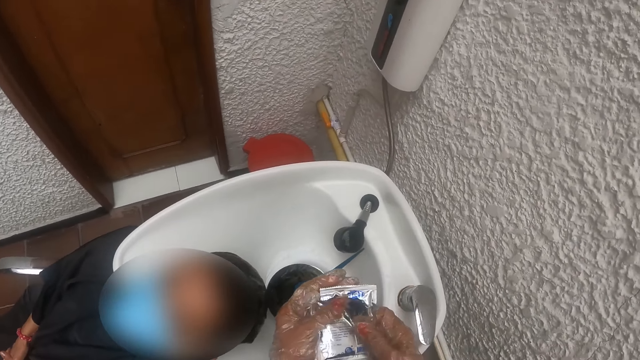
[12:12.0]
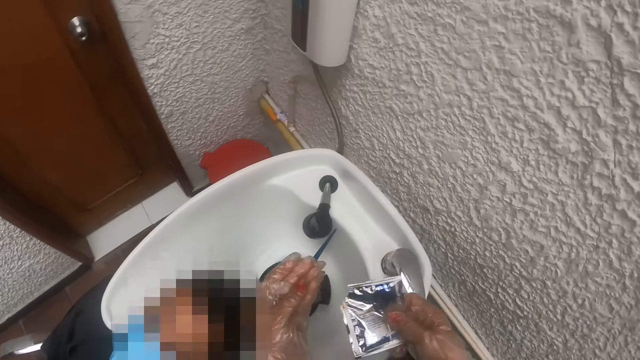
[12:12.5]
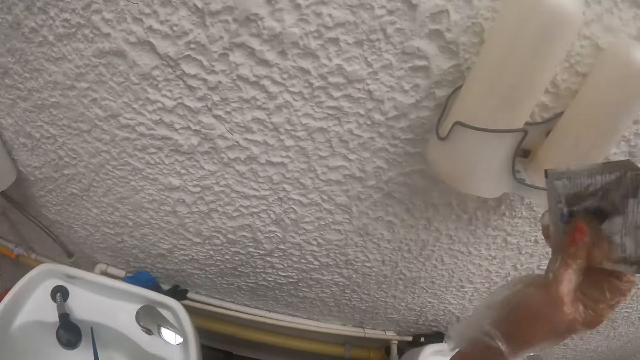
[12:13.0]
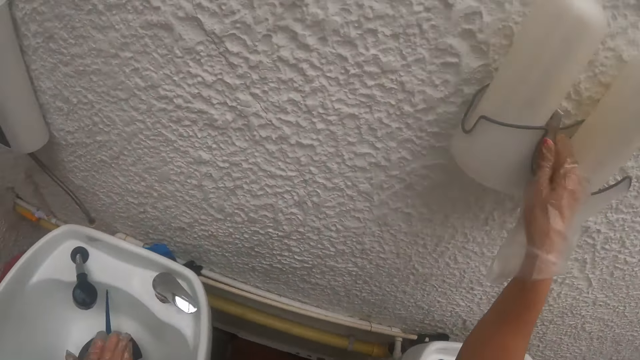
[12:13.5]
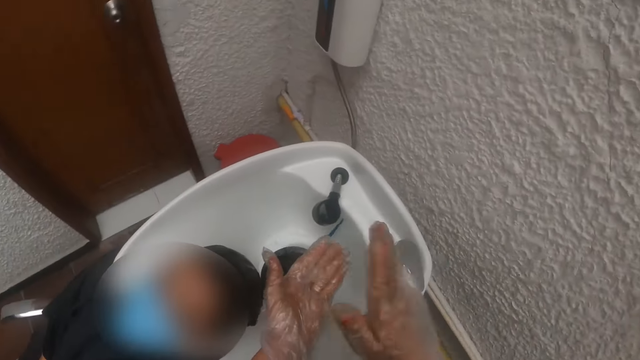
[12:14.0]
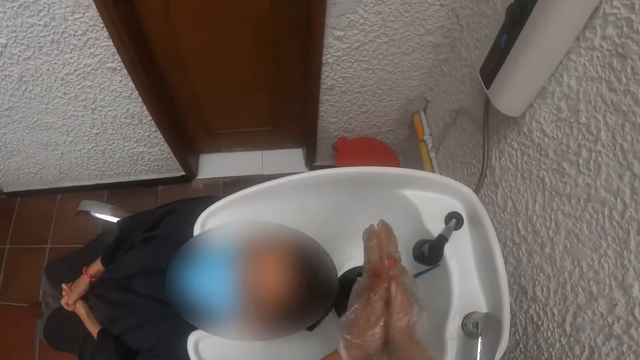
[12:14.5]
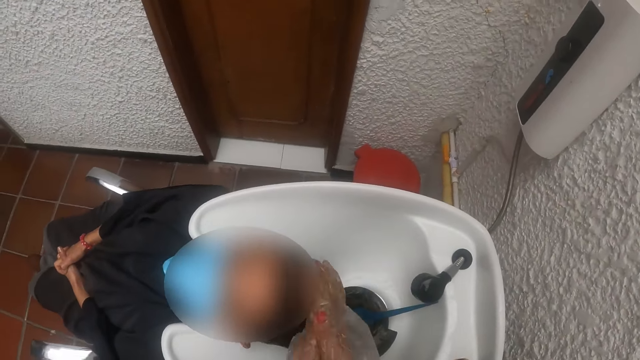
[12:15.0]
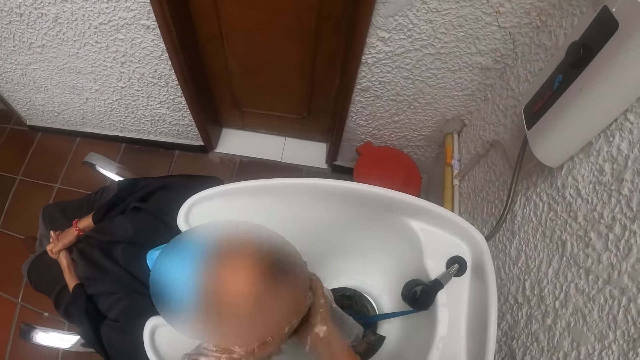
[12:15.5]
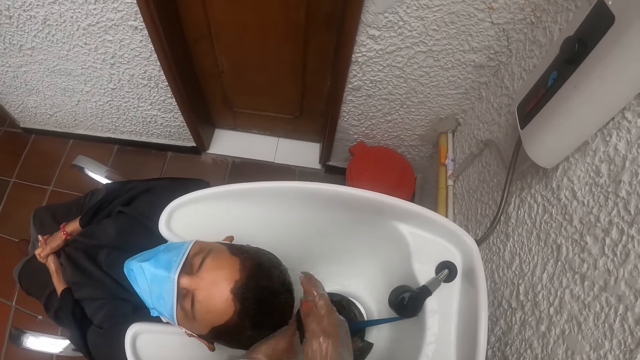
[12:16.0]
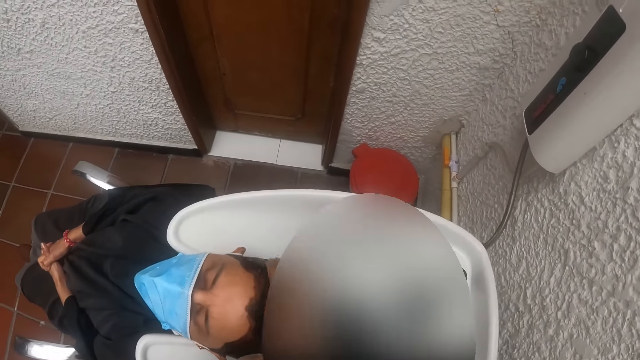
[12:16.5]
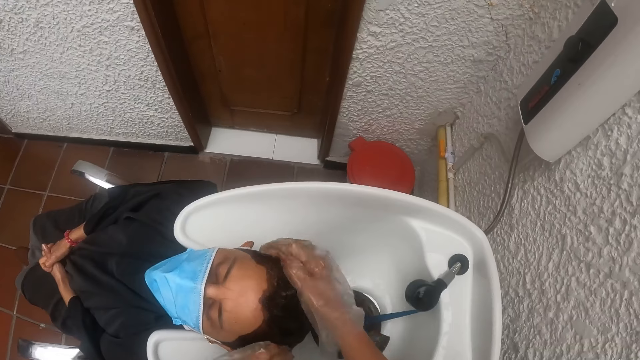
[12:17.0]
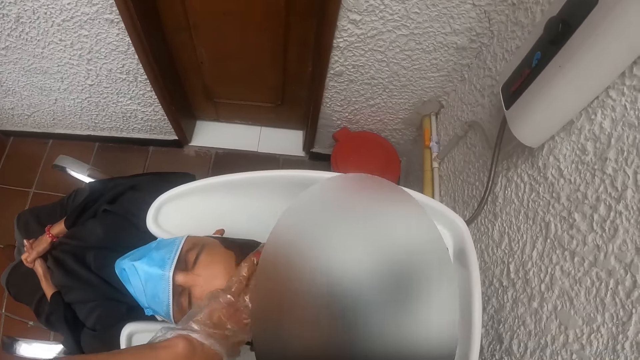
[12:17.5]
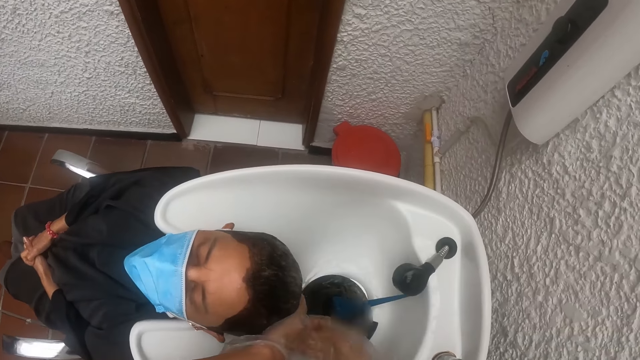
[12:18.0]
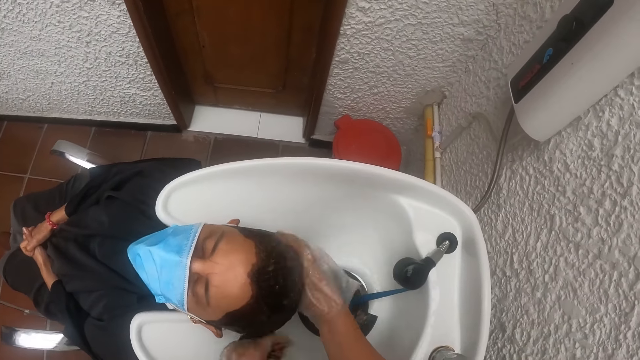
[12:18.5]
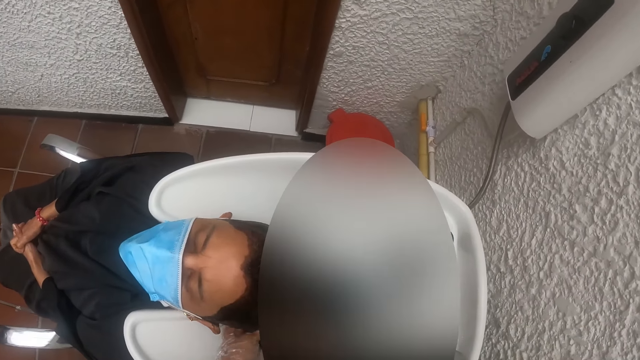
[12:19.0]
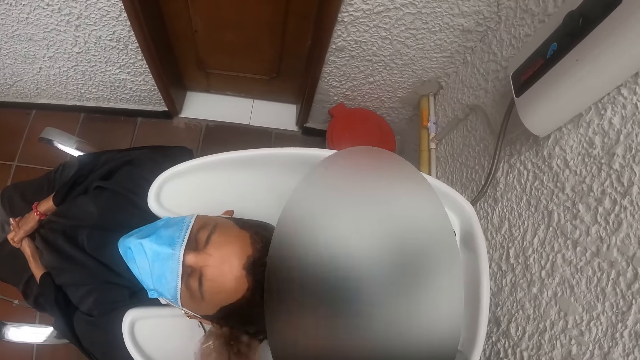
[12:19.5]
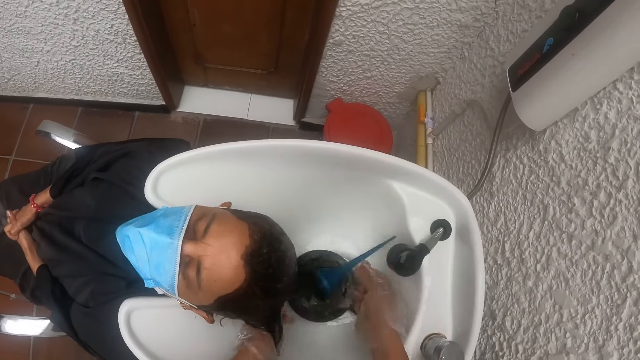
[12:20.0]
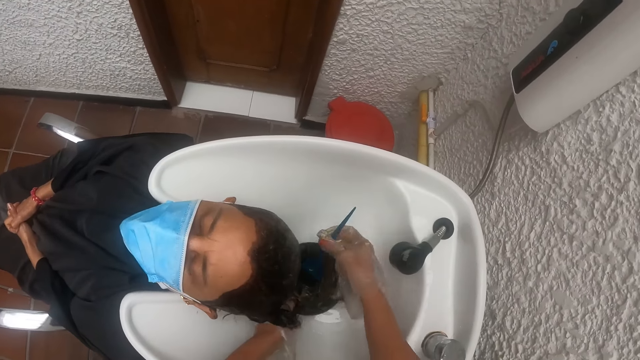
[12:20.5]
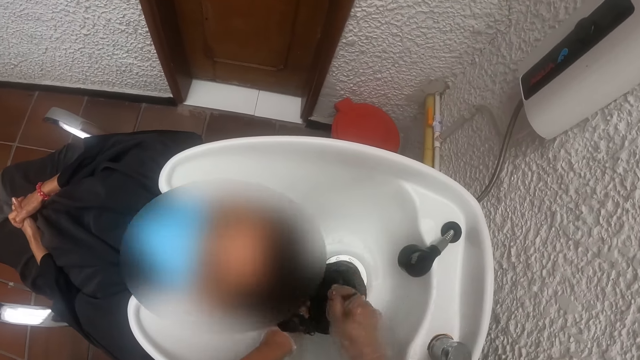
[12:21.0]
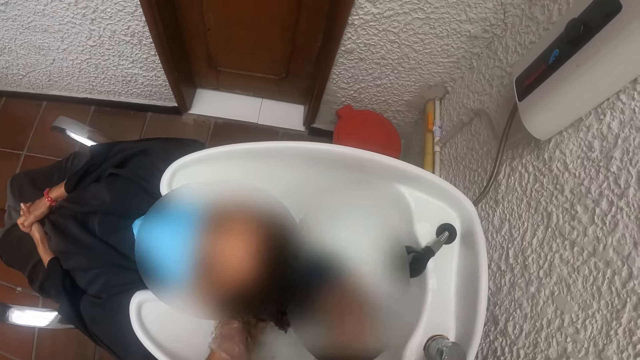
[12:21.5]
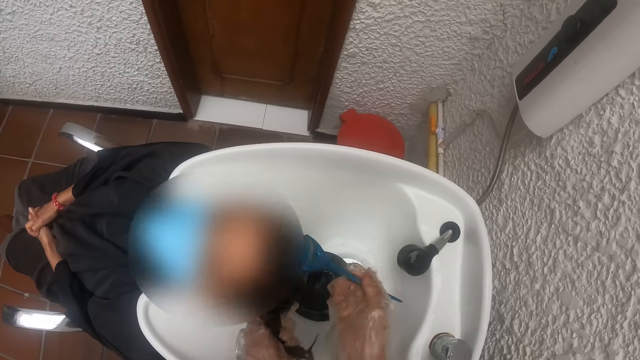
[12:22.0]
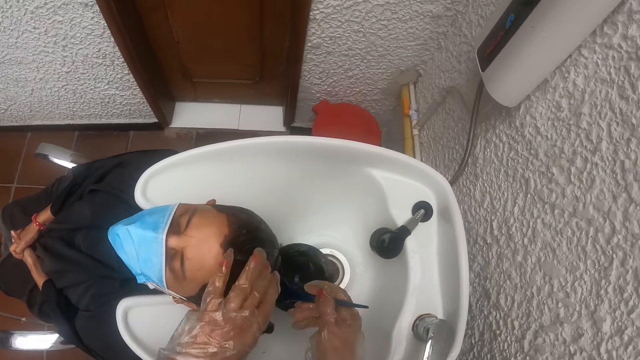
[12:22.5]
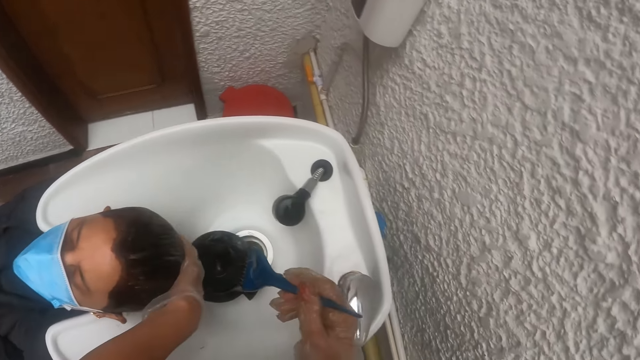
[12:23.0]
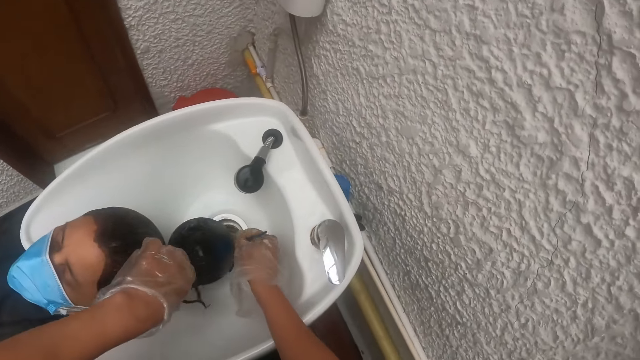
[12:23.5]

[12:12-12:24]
The camera wearer places the sachet in the shampoo holder with her right hand. She rubs her hands together. She rubs the shampoo into the hair with both hands. She shifts the bowl in the wash basin with her right hand. She picks up the hair dye brush from the bowl with her right hand. She scoops the hair gel with the brush. She rubs hair dye on the hair of the woman with the hair dye brush with her right hand.

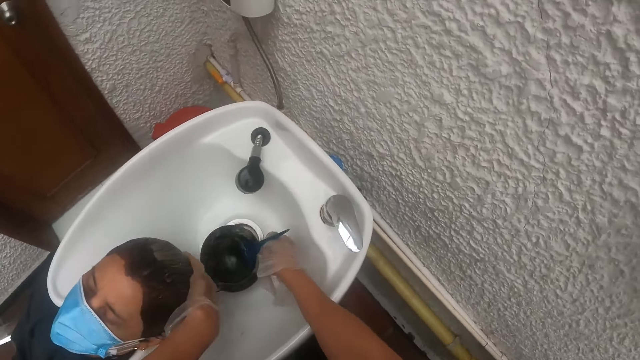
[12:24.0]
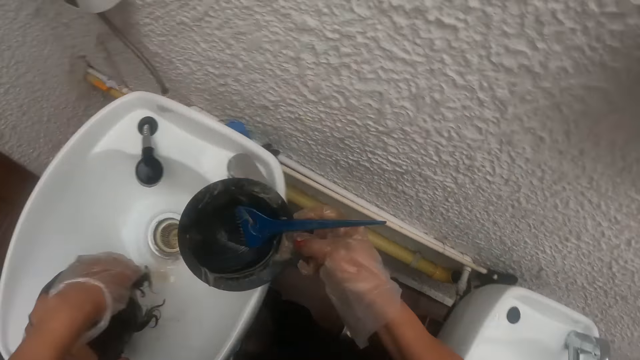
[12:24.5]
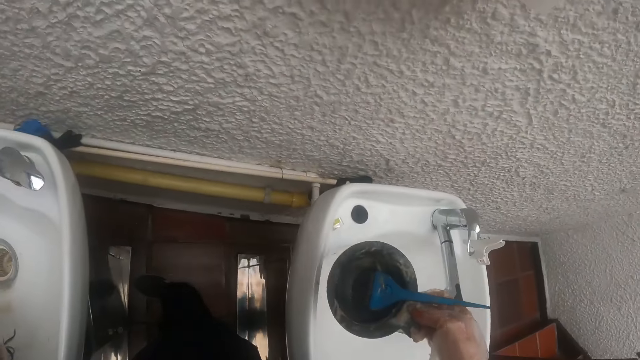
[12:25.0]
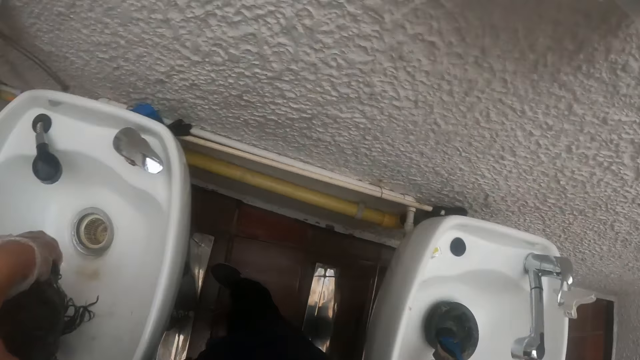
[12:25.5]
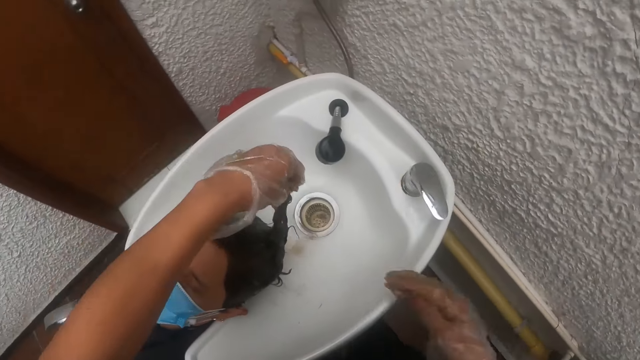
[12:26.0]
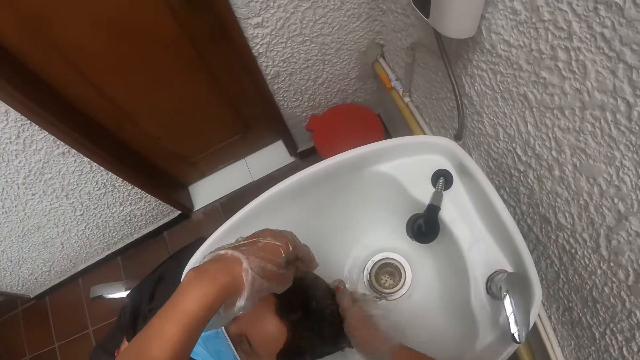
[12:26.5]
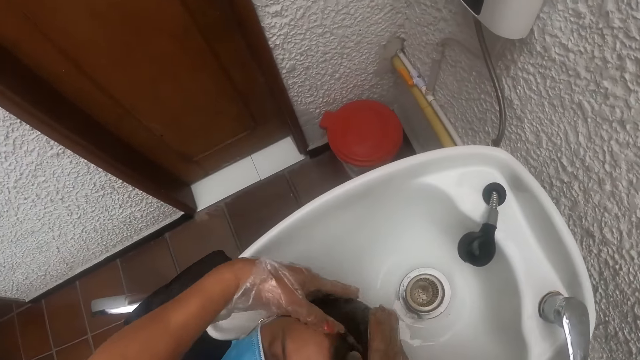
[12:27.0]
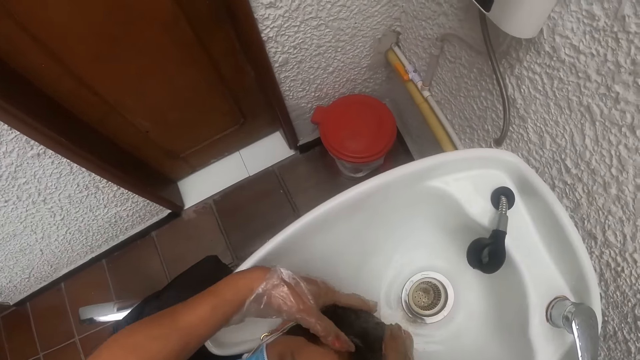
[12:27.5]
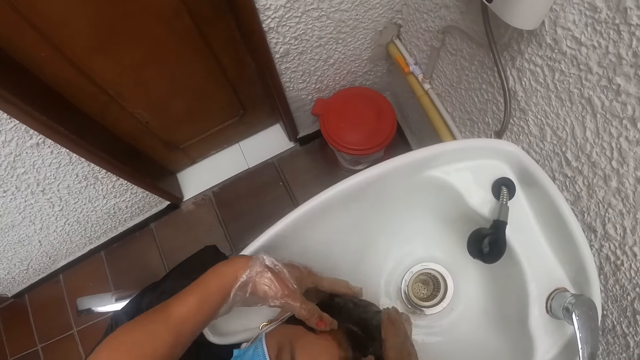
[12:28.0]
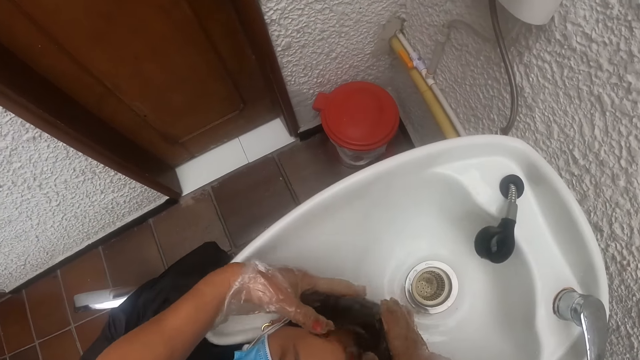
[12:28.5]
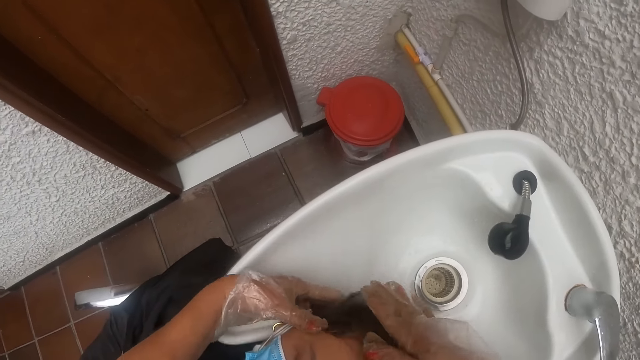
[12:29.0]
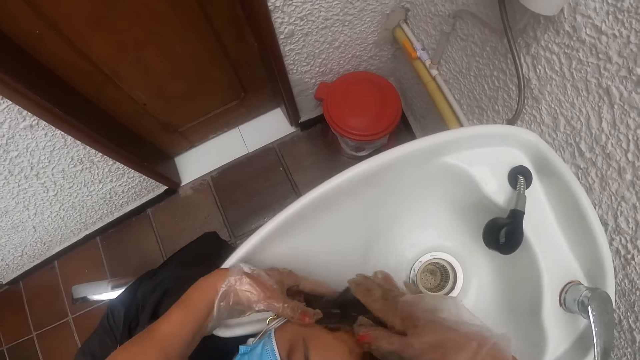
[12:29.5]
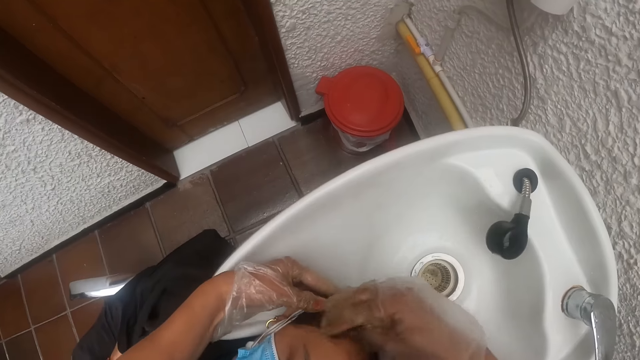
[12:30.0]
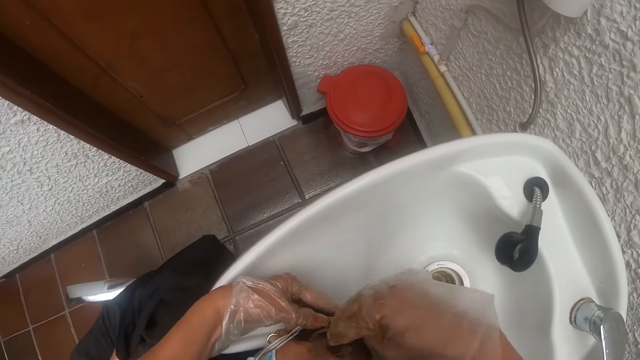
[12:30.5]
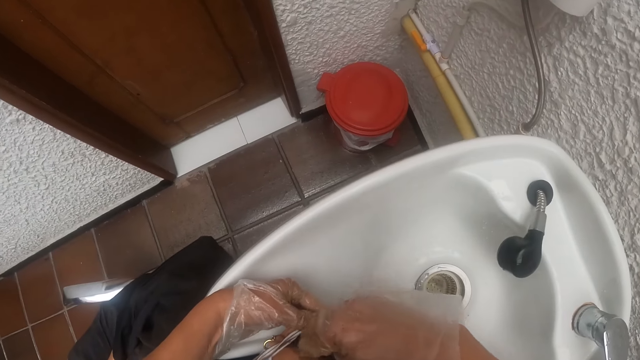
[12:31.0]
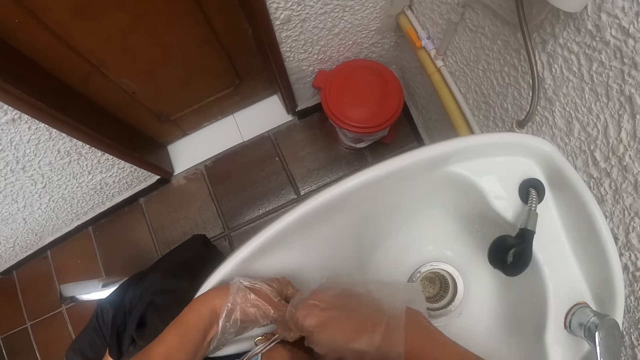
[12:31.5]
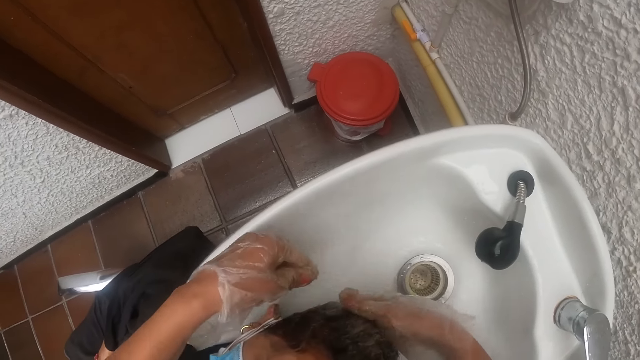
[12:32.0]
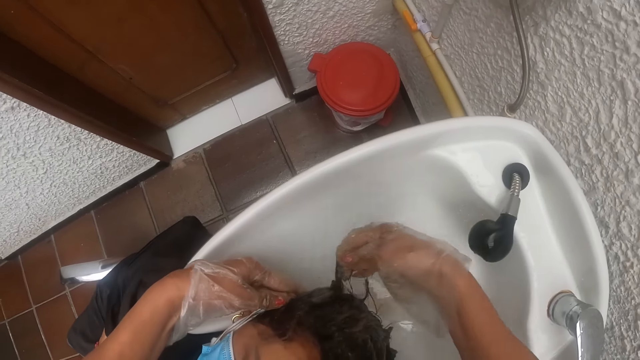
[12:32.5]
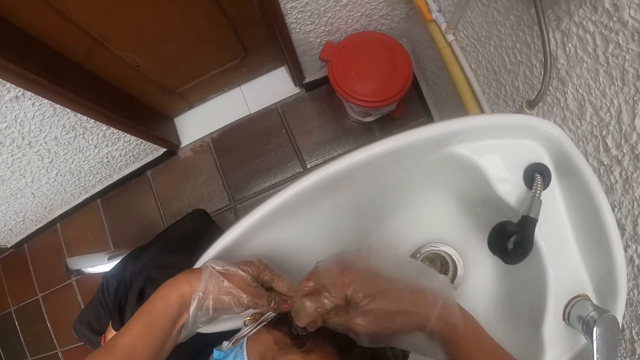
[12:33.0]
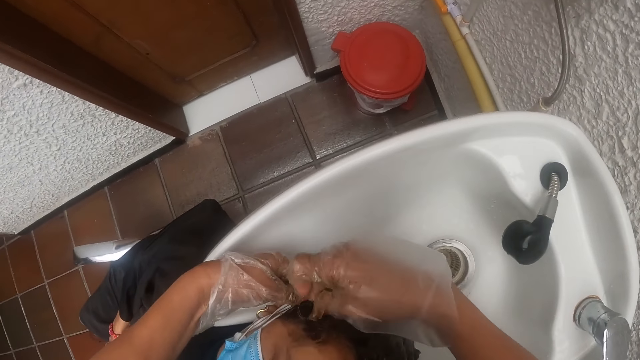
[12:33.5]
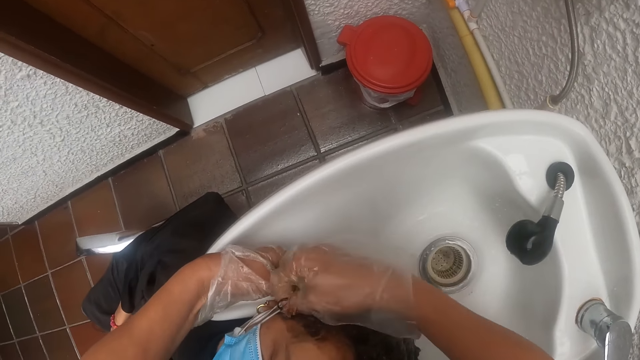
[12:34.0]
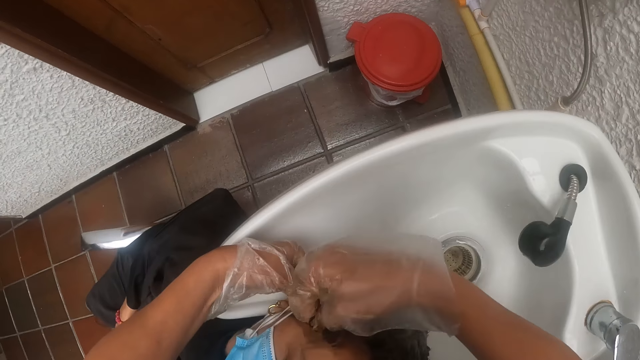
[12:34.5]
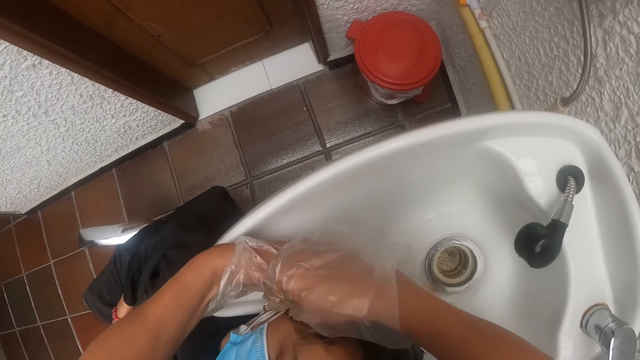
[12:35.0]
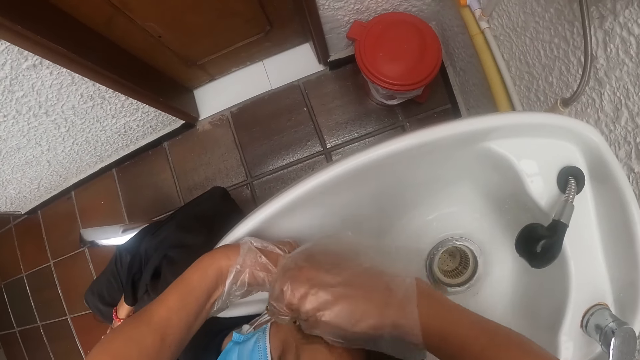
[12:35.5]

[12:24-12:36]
The camera wearer drops the hair dye brush in the bowl with her right hand. She picks up the bowl from the wash basin with her right hand. She moves the bowl to the other sink. She drops the bowl into the wash basin with her right hand. She massages the scalp of the woman with both hands.
